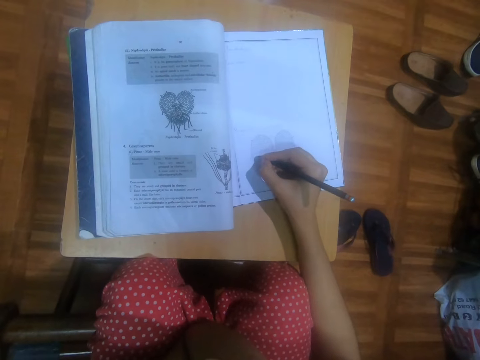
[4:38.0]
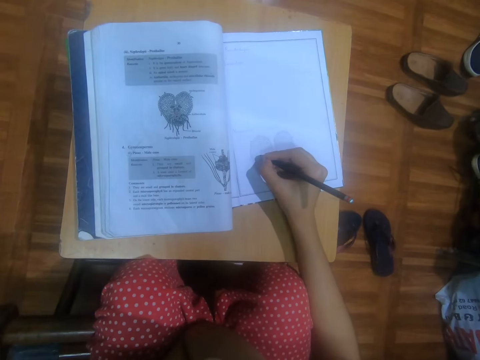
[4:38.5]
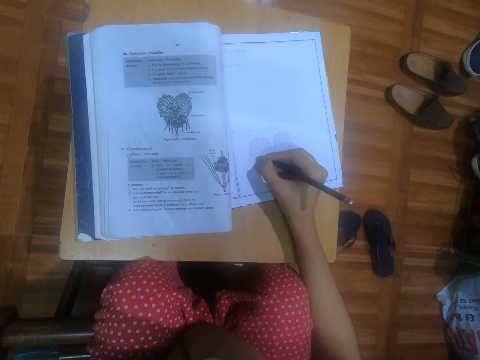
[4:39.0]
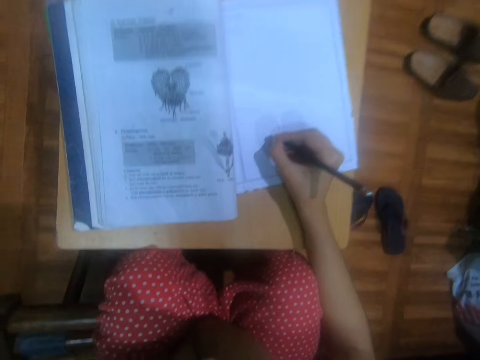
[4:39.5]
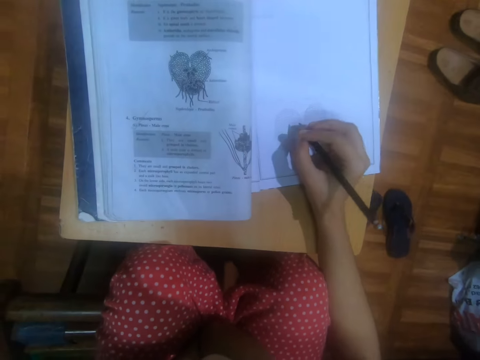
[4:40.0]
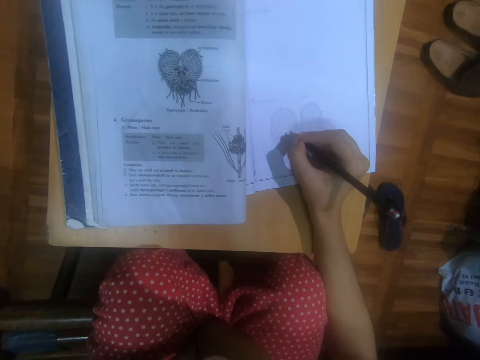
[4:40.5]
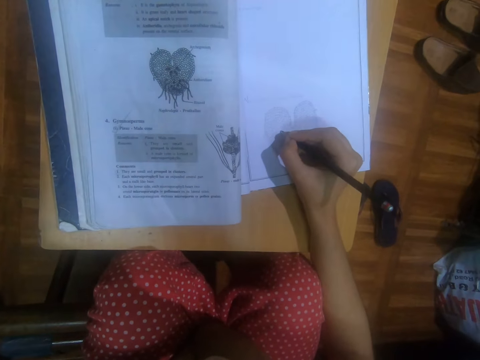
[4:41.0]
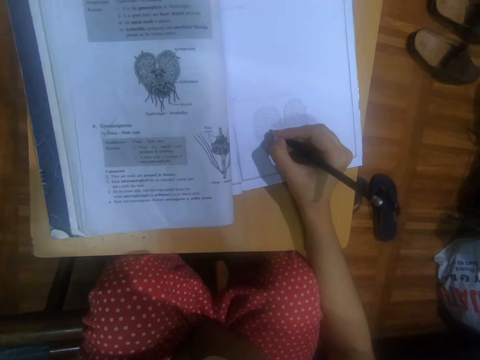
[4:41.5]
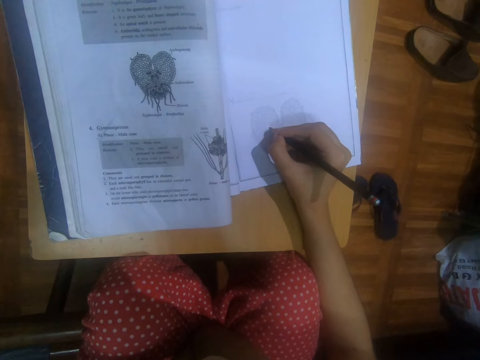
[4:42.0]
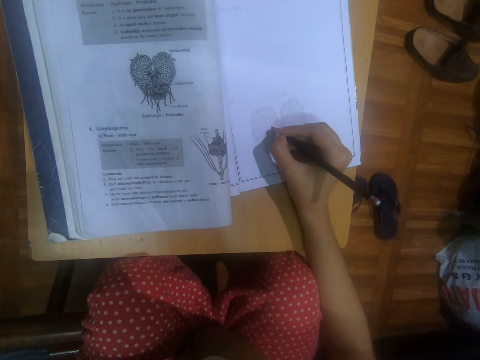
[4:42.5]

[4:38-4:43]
The camera wearer draws a diagram on a book.

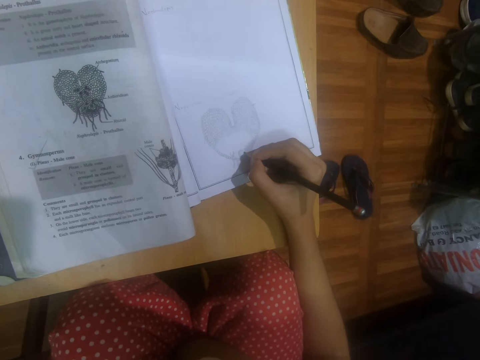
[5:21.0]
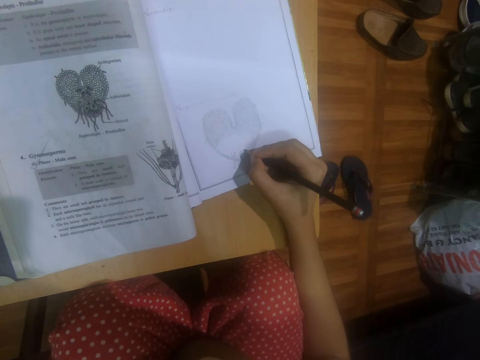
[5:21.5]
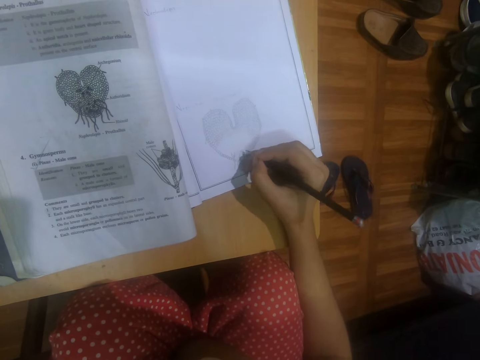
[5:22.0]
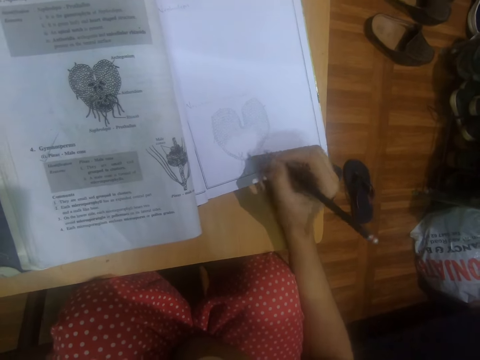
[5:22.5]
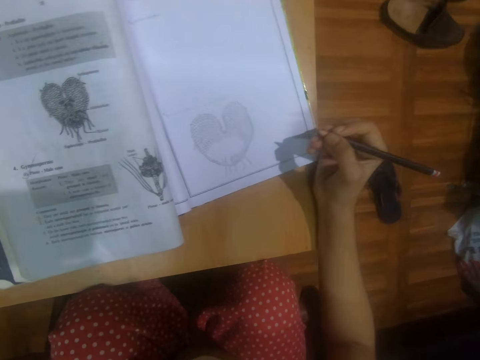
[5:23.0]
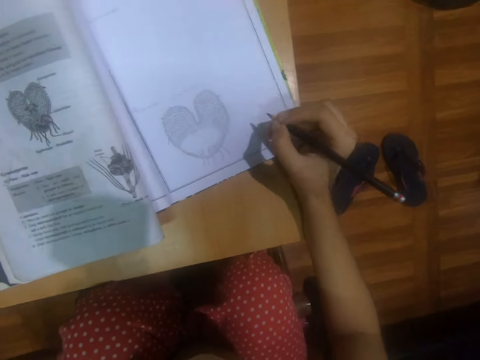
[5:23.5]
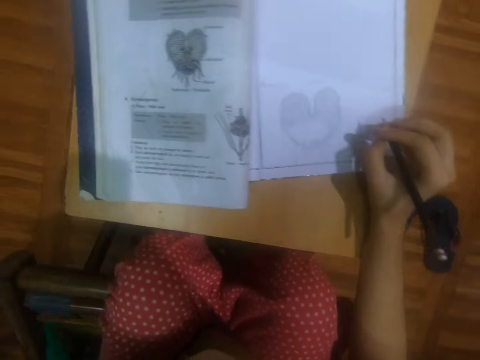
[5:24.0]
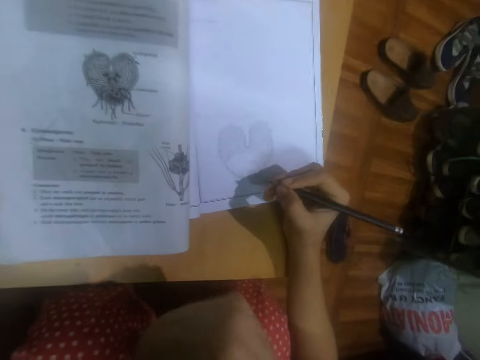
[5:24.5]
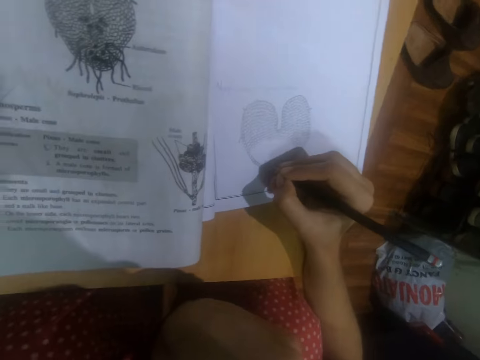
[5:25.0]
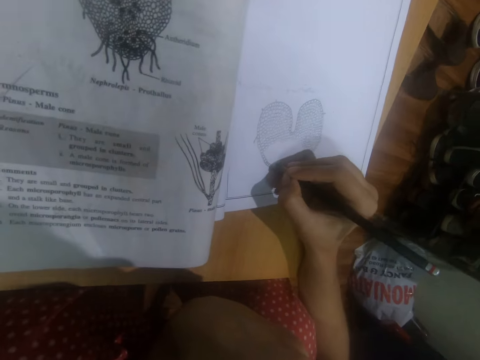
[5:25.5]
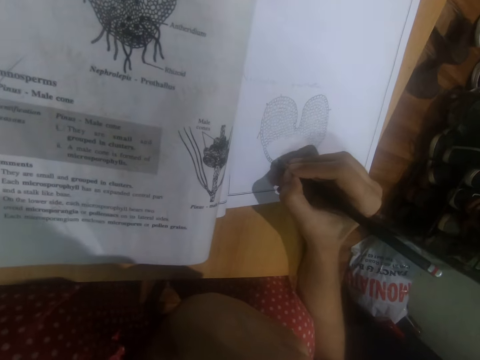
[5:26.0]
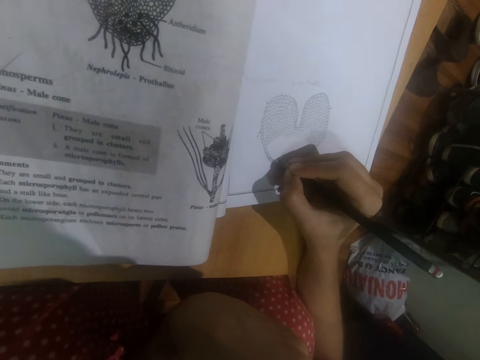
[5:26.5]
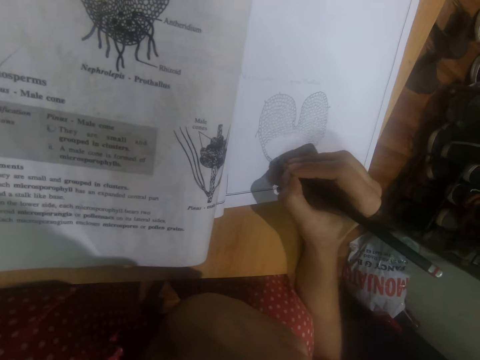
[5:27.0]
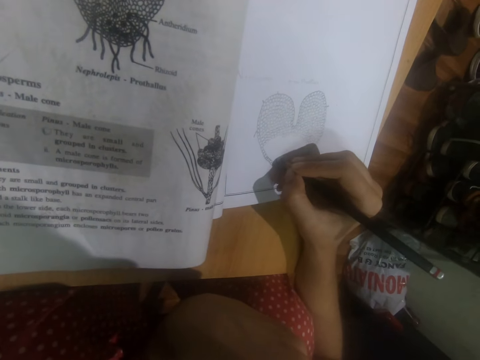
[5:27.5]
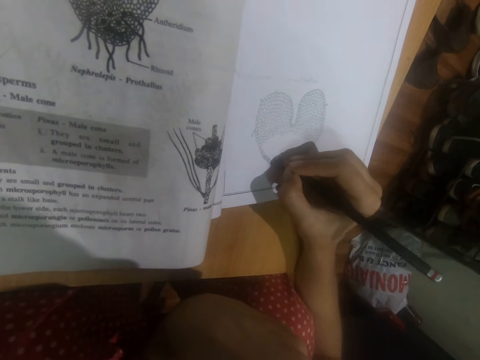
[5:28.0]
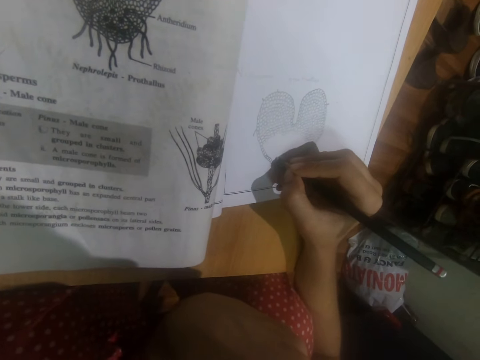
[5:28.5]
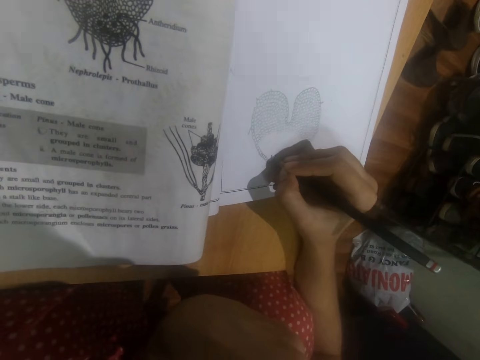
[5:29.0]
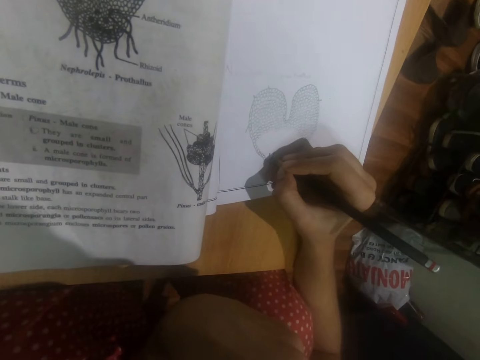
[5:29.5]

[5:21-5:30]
The camera wearer moves her body. She draws on the book with the pencil.

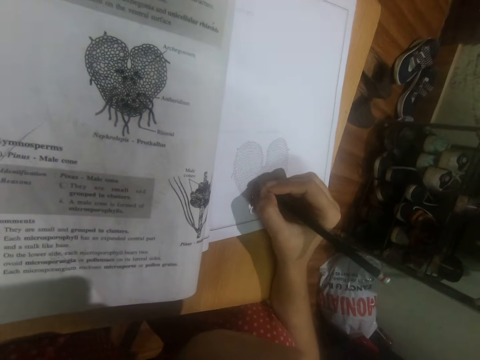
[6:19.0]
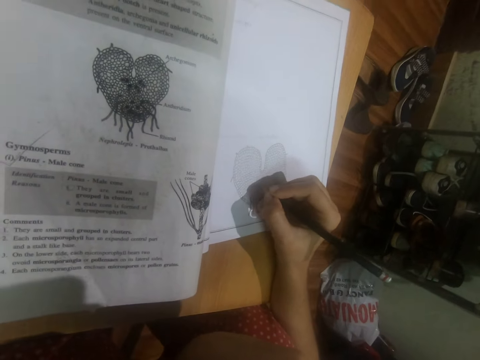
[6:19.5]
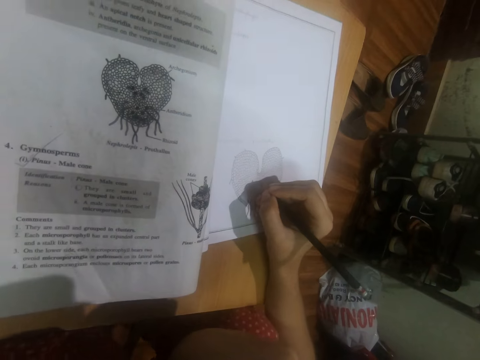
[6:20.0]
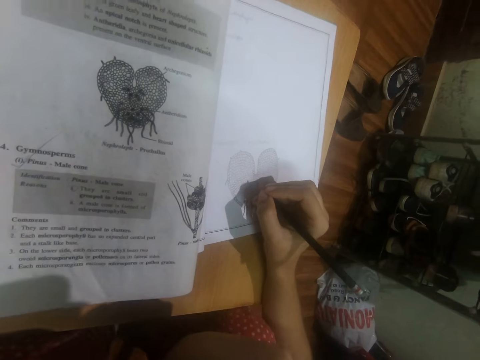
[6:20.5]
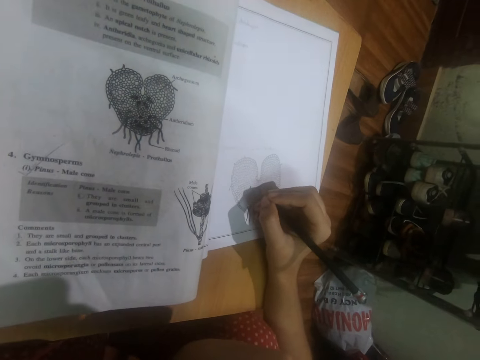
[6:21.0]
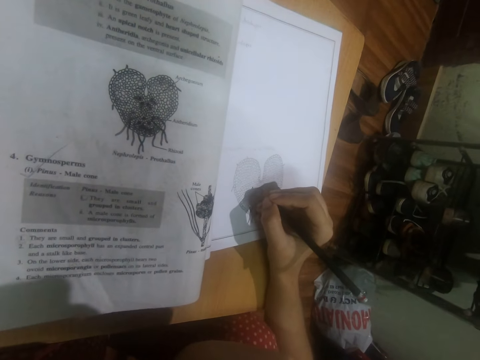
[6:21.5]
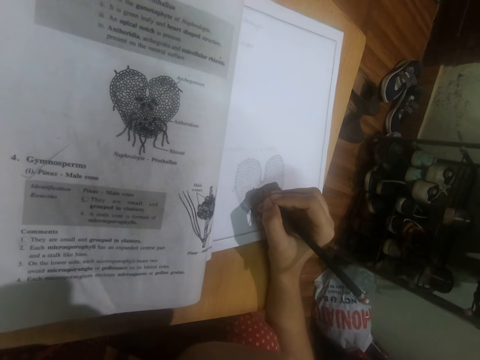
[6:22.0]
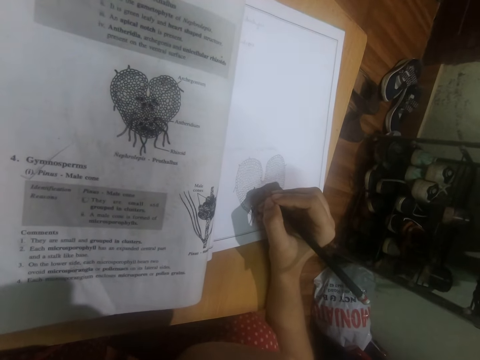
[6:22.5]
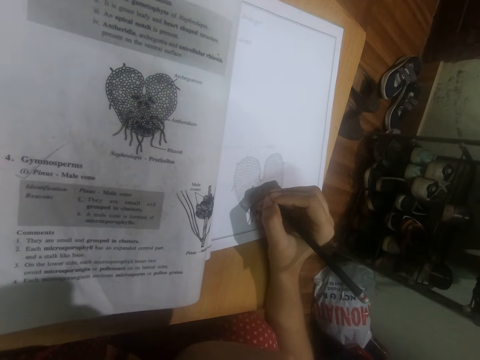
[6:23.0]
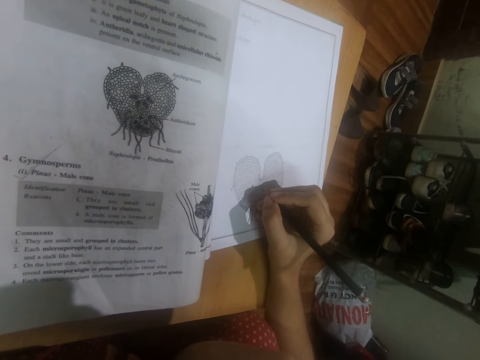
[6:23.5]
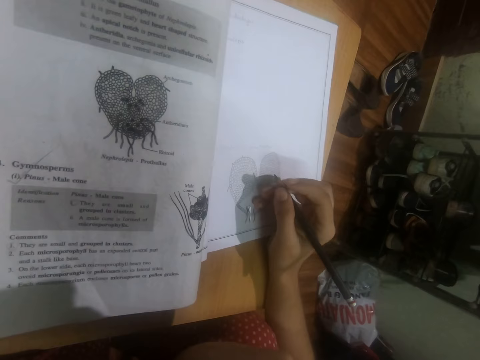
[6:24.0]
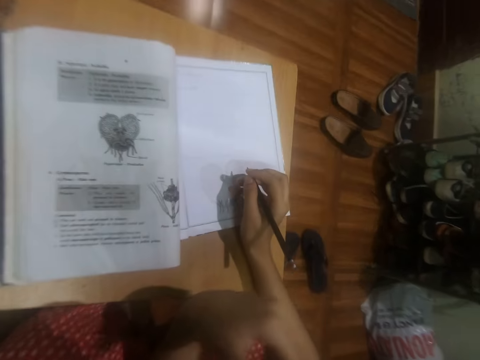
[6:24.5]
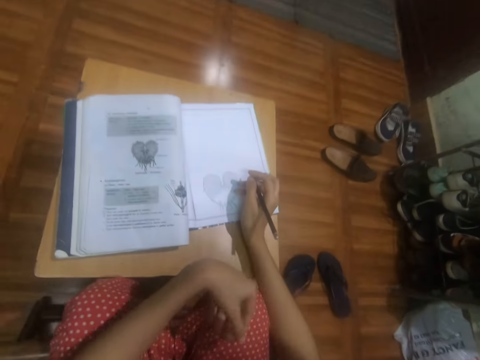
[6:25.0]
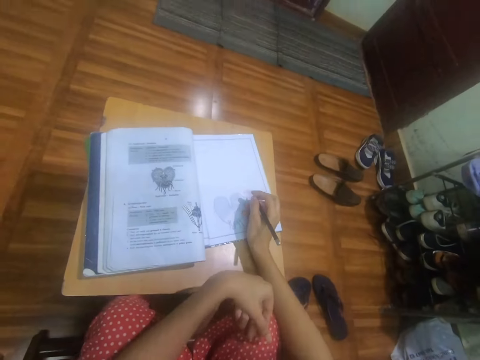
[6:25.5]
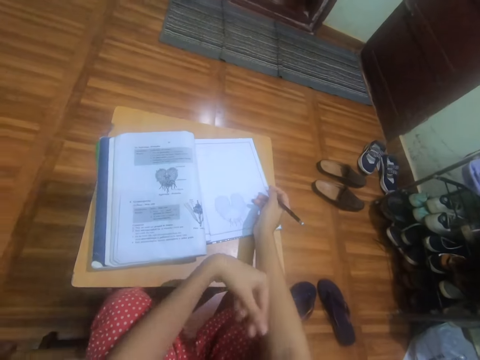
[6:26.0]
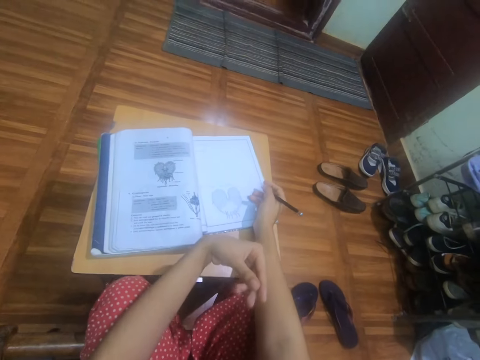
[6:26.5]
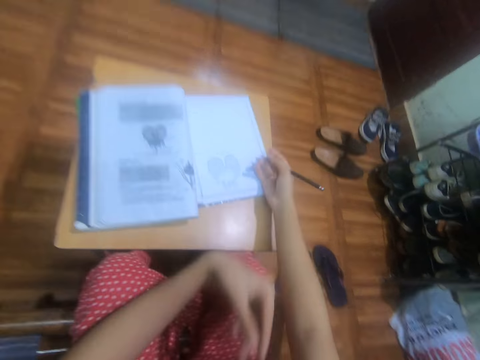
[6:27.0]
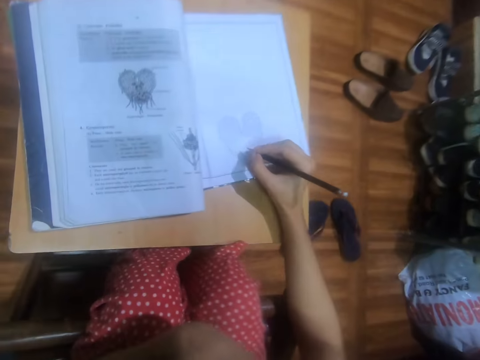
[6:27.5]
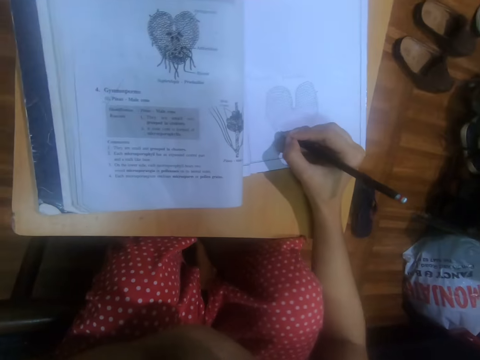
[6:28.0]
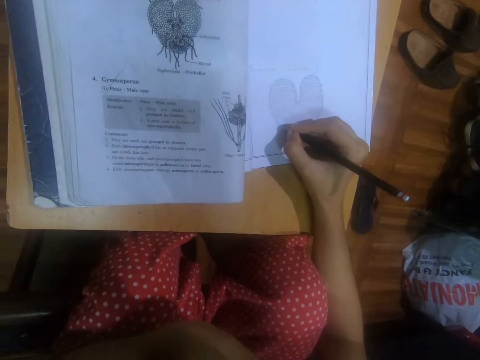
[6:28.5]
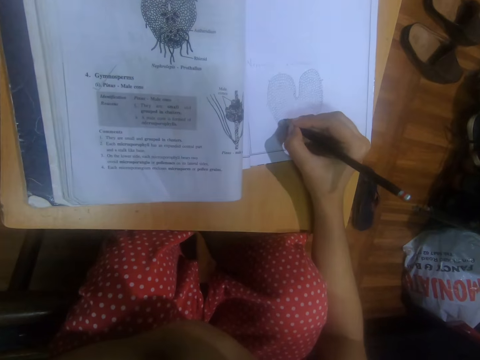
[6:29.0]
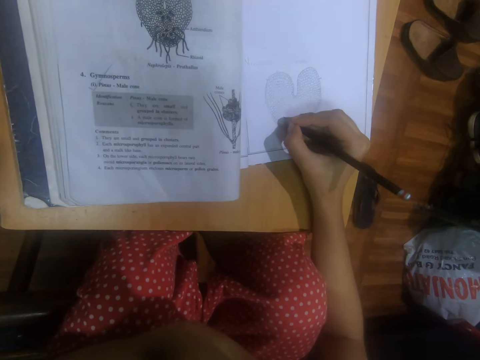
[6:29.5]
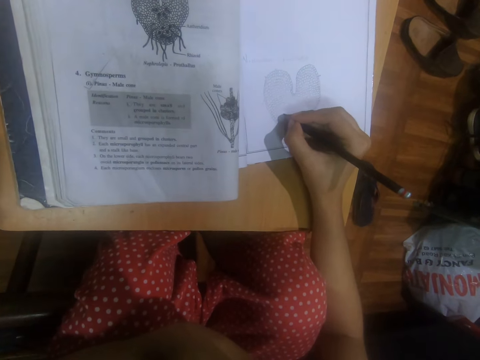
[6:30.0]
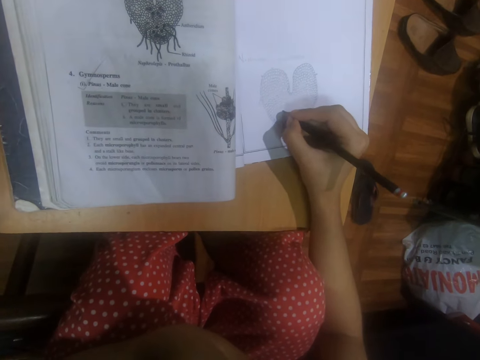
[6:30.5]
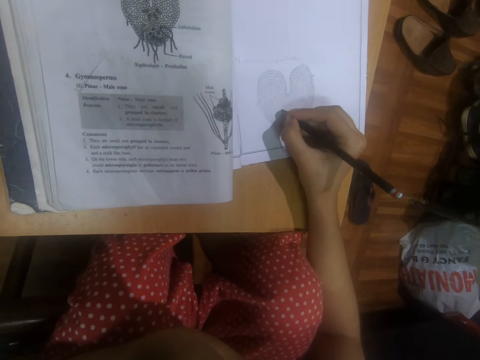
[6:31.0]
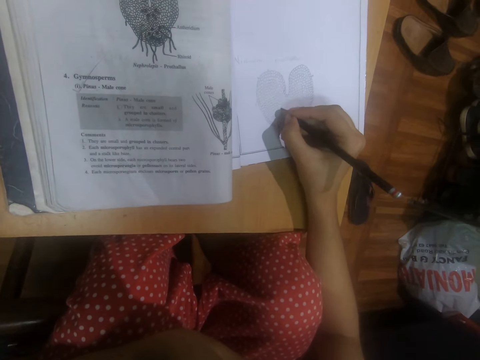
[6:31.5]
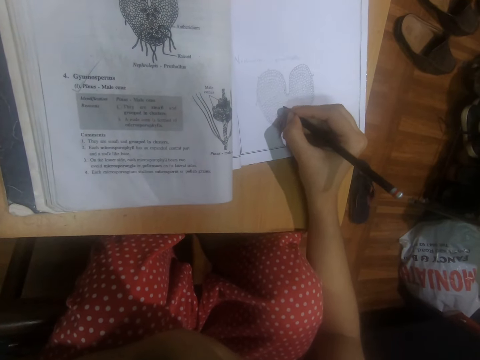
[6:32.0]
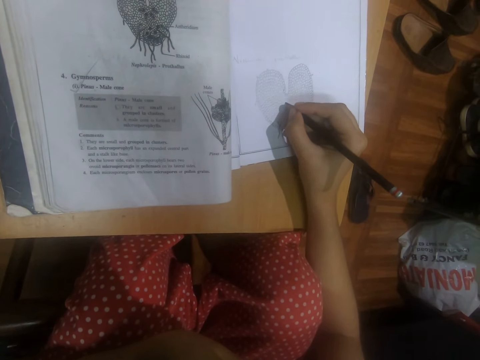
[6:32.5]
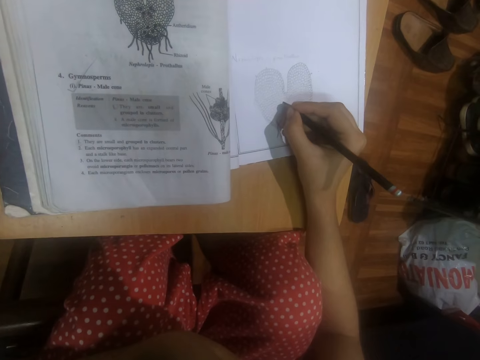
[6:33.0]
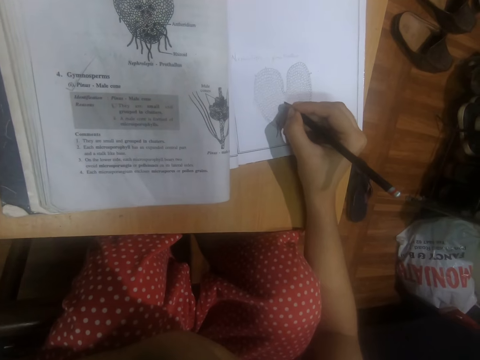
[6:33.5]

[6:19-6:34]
The camera wearer moves her body. She adjusts her left hand on the table. She draws the image on the book on the table with the pencil in her right hand.
